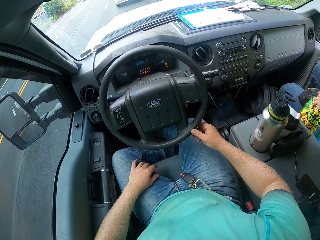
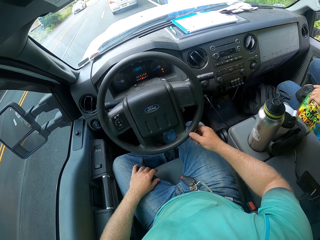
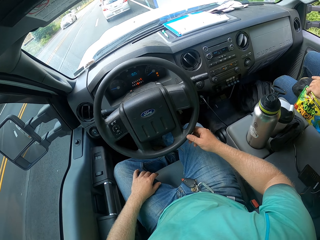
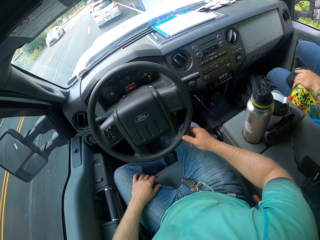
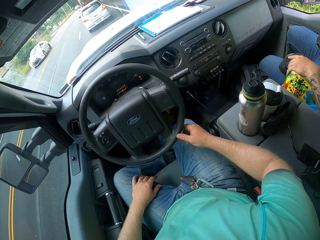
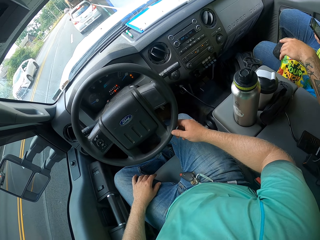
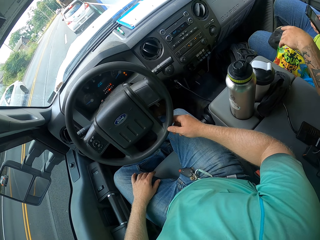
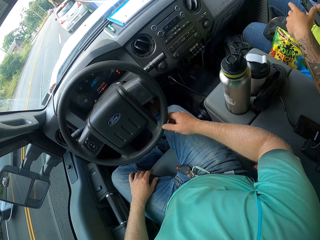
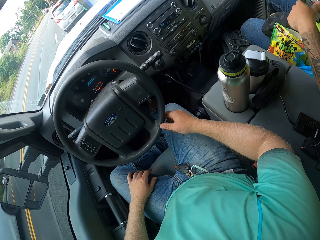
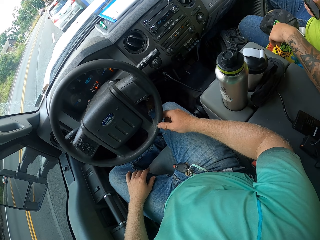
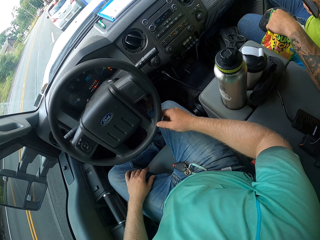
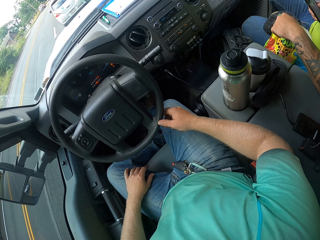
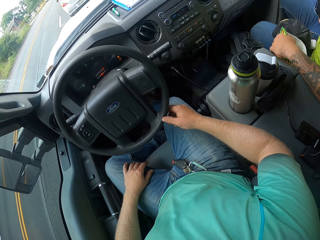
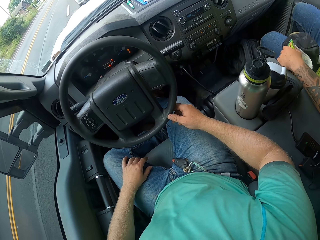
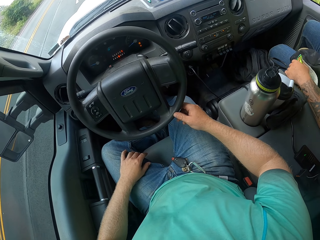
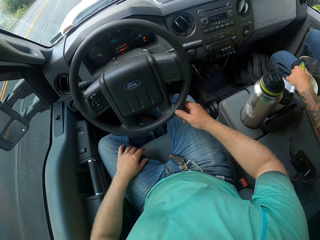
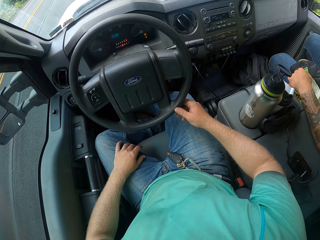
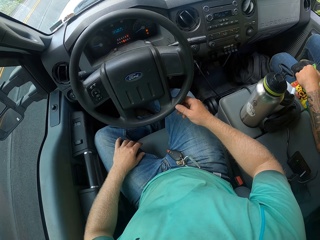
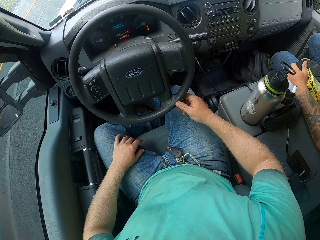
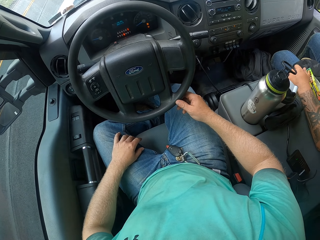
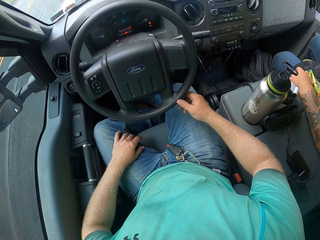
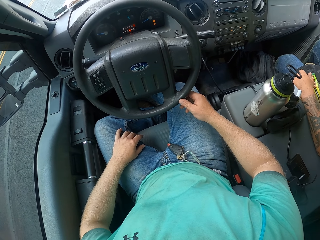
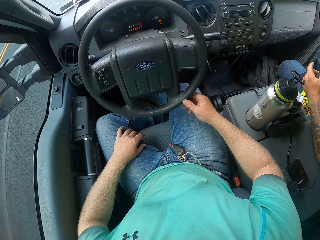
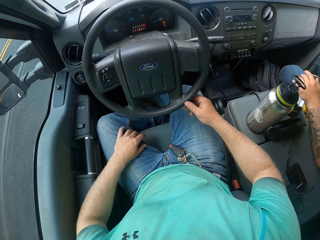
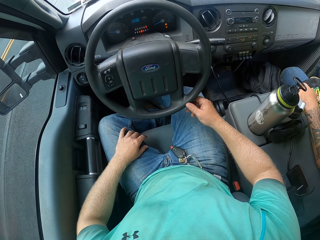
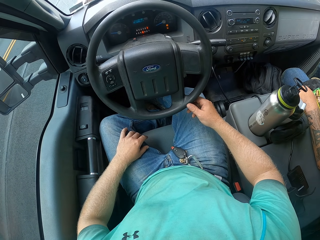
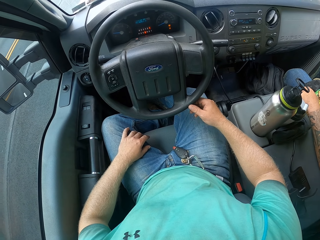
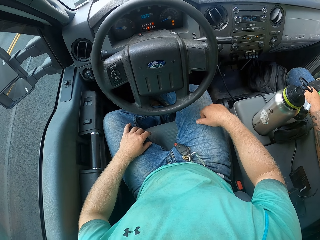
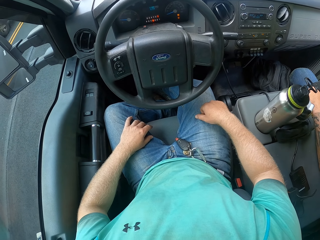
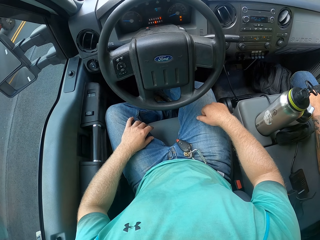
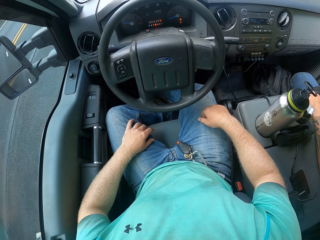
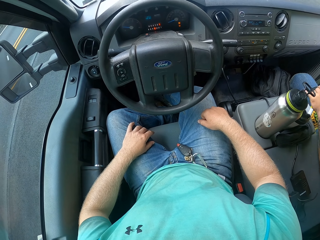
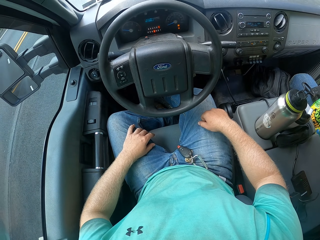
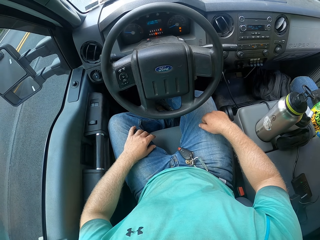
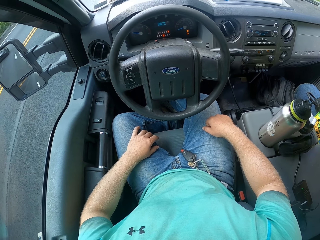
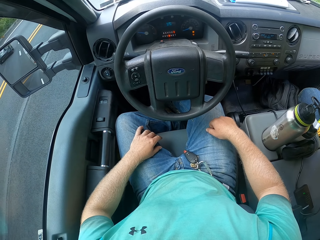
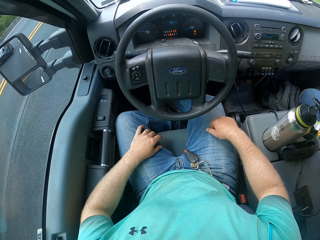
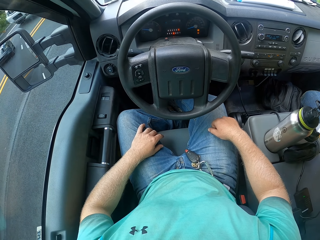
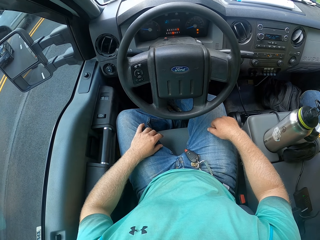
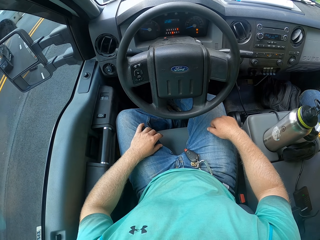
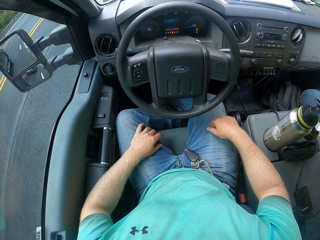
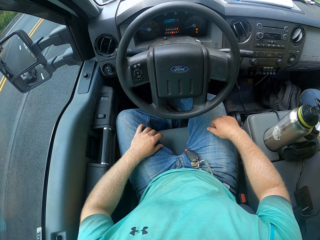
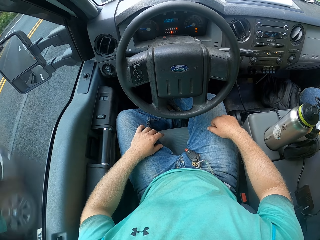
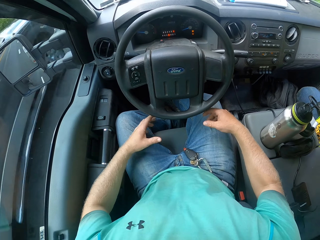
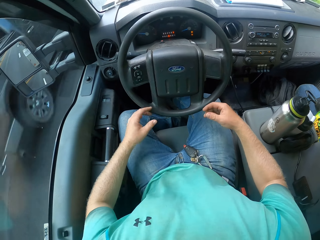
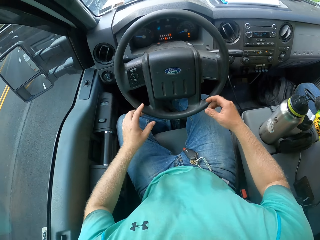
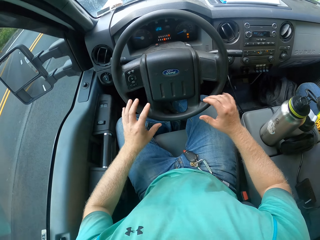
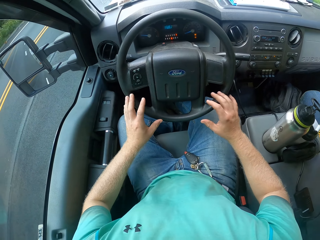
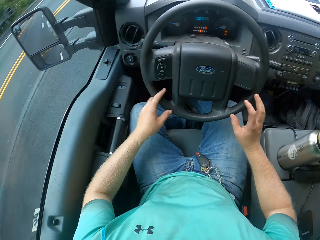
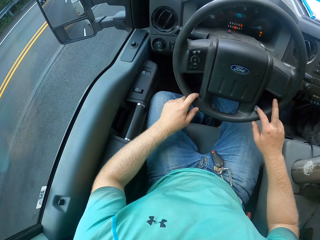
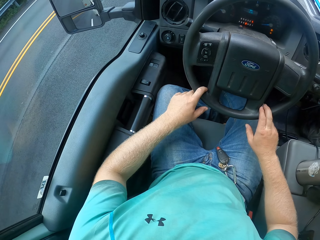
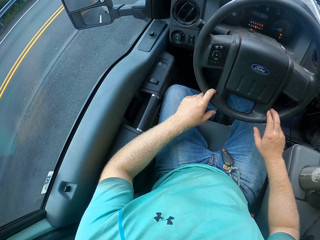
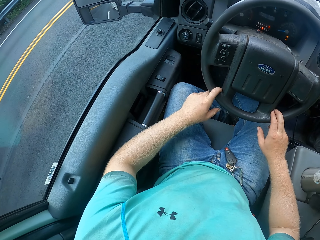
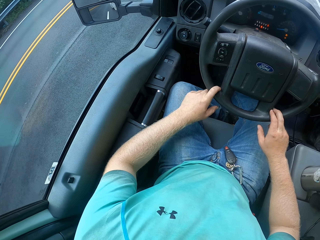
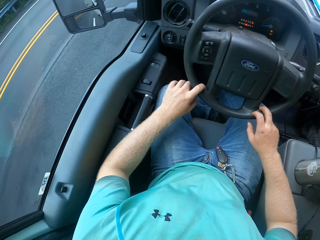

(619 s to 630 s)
The man shakes the pack of candy with his left hand. He speaks to the camera wearer and uses a phone. The camera wearer drives the truck with the steering in both hands.

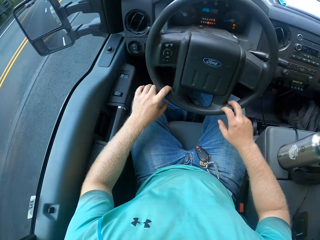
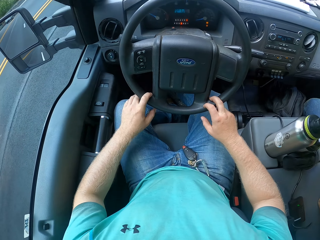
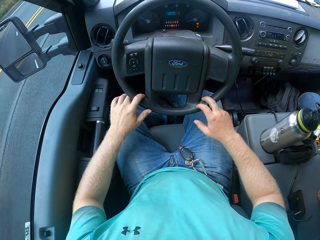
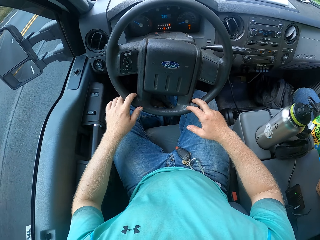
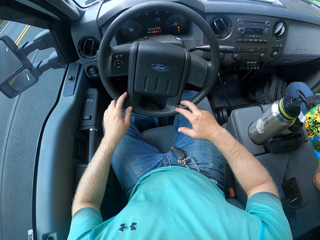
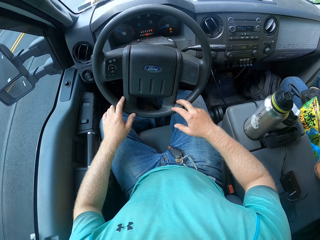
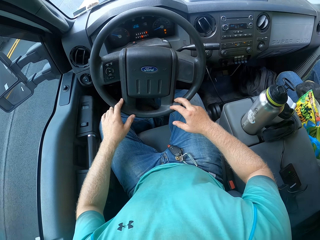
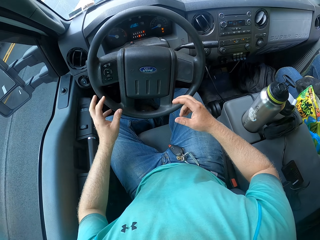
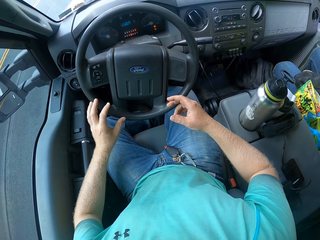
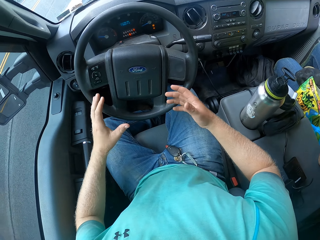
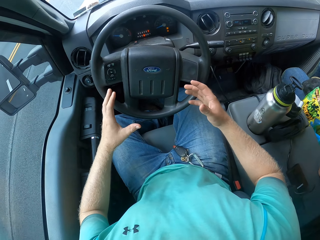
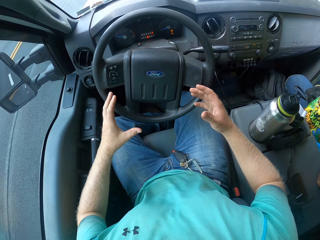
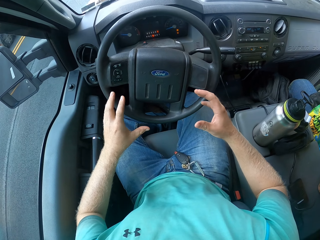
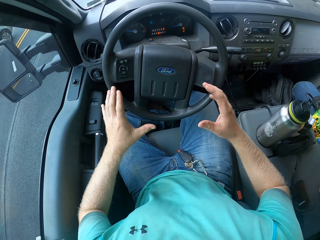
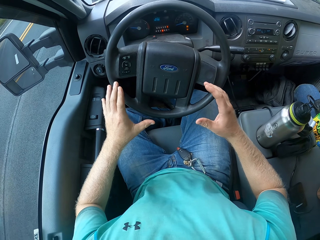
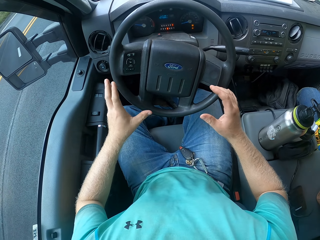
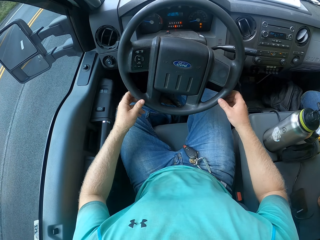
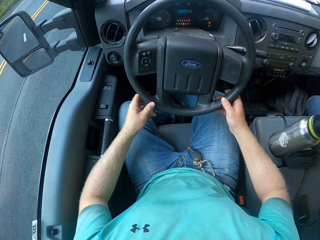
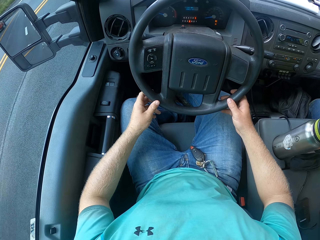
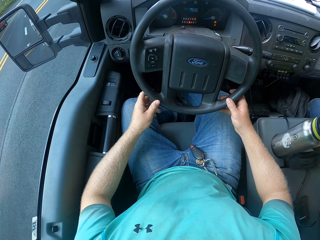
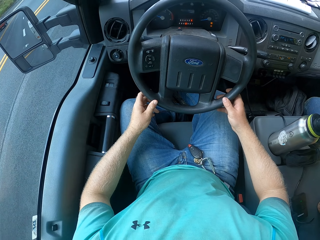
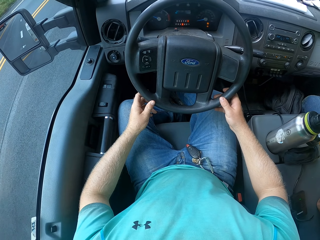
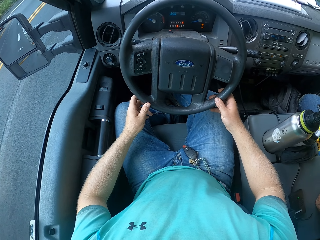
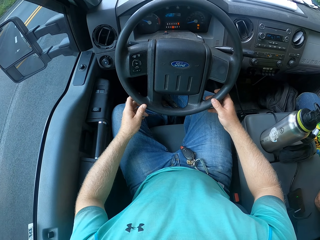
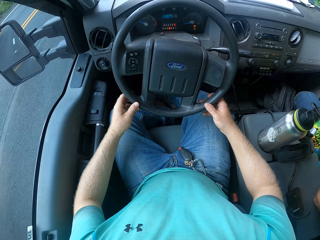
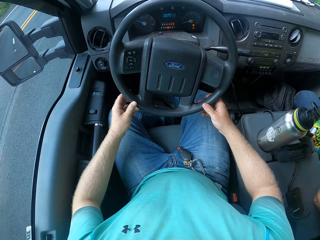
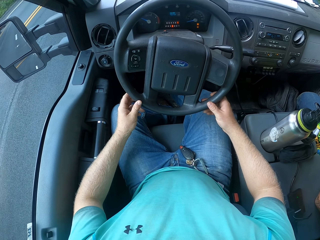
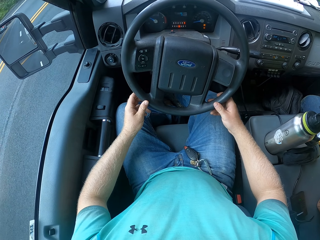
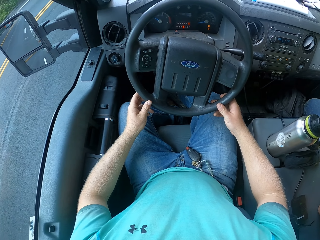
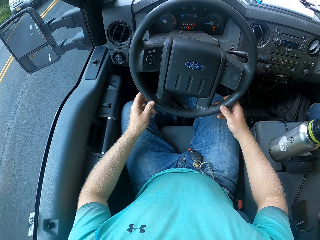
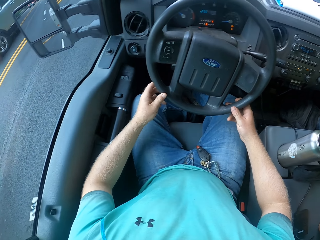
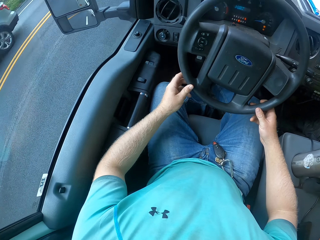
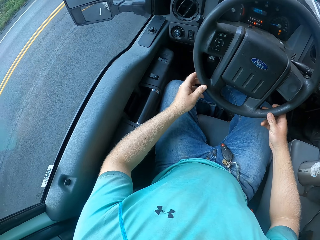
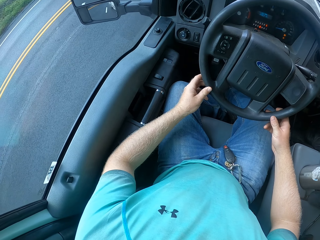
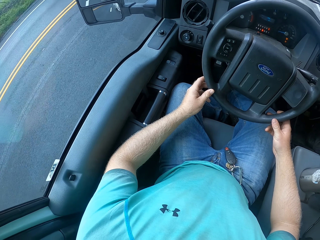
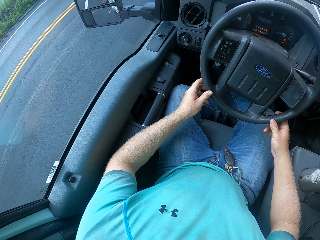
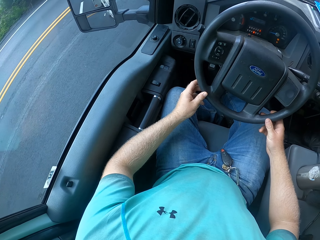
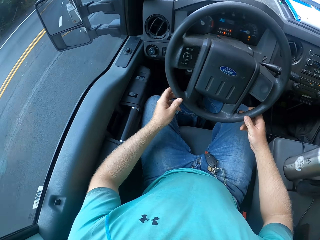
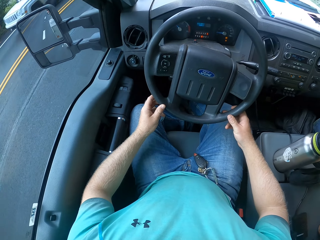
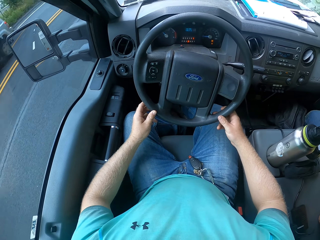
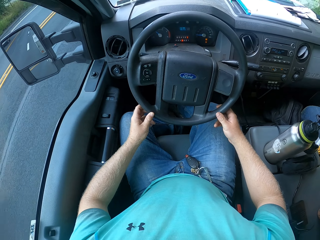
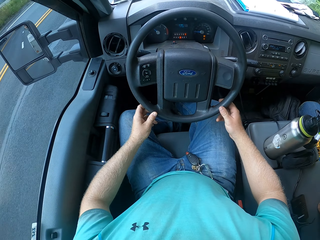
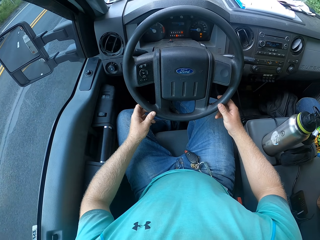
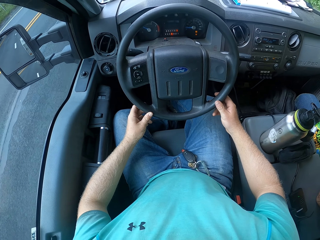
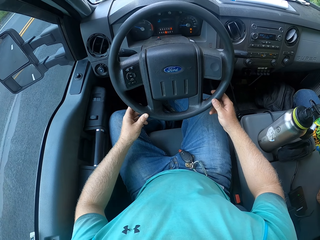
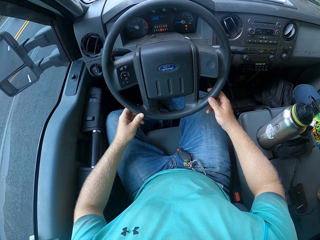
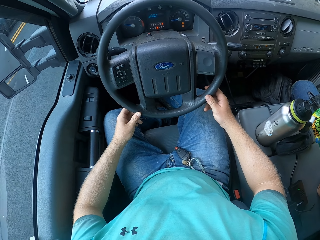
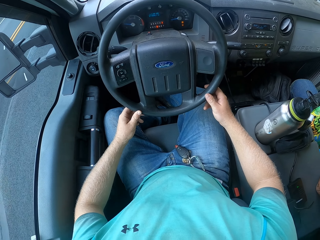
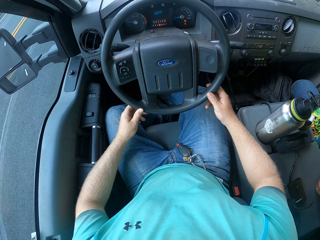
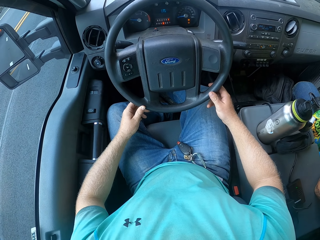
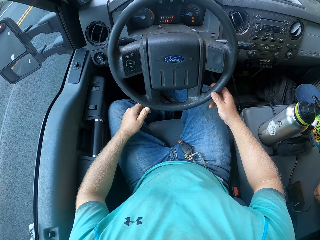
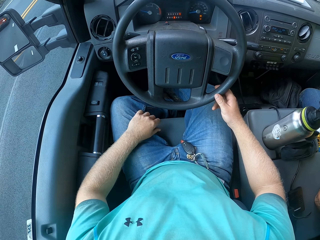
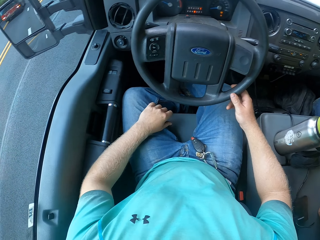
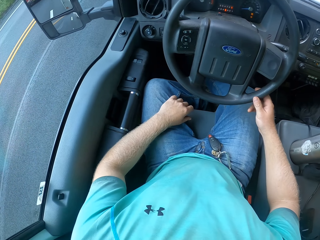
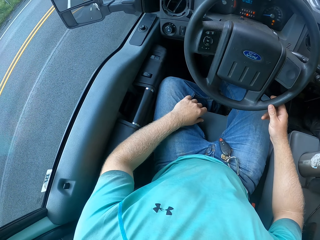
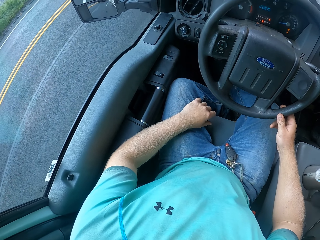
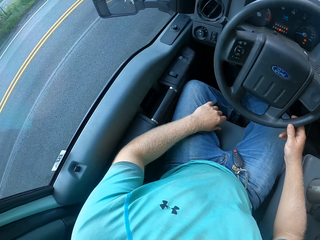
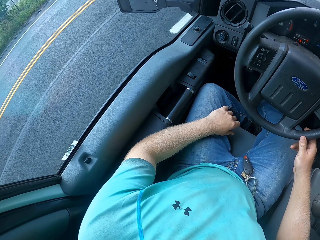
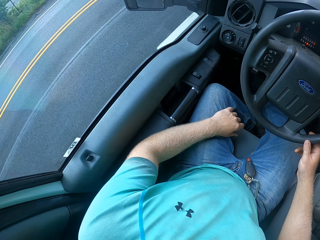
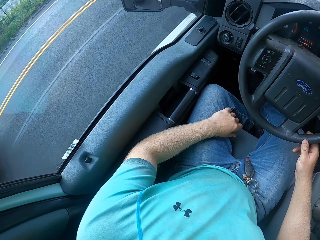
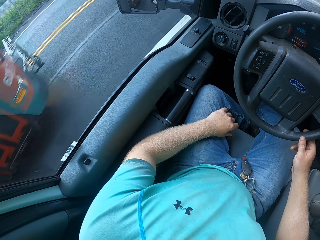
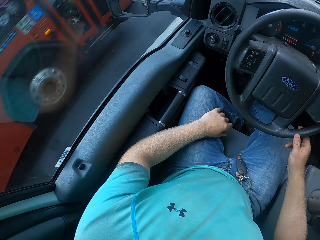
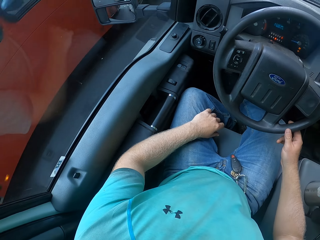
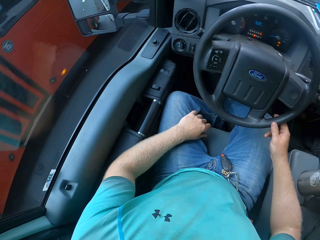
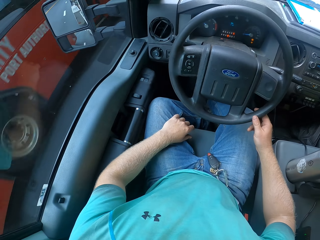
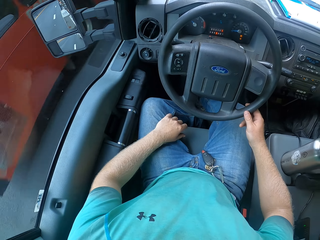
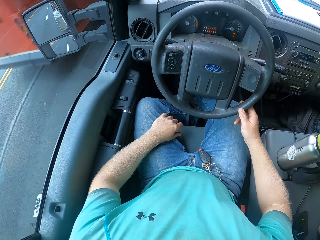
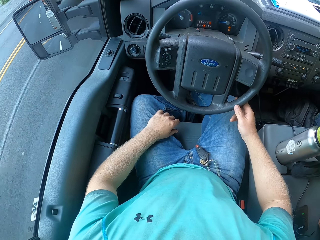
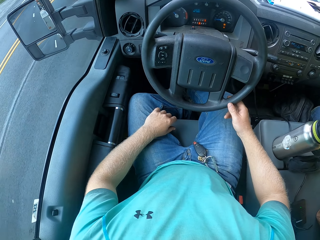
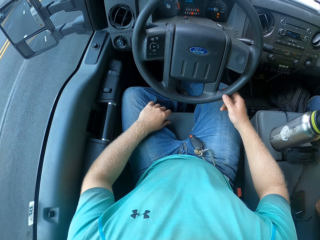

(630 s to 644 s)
The camera wearer holds the steering wheel. They drive the car on the road. They move their hands. They hold the steering wheel. They drive the car on the road. They drive the car on the road again. They look outside the car.
